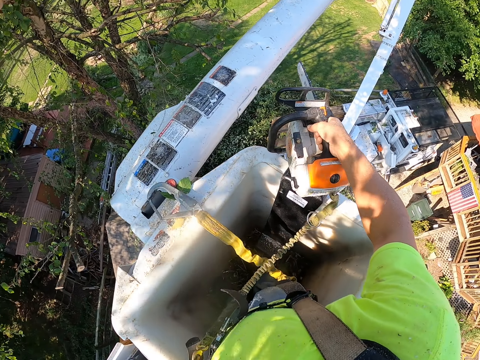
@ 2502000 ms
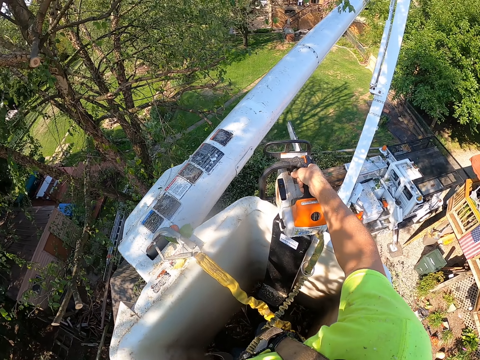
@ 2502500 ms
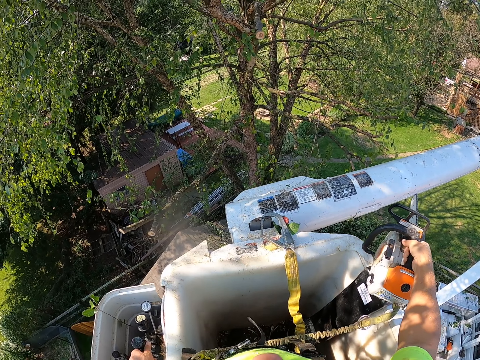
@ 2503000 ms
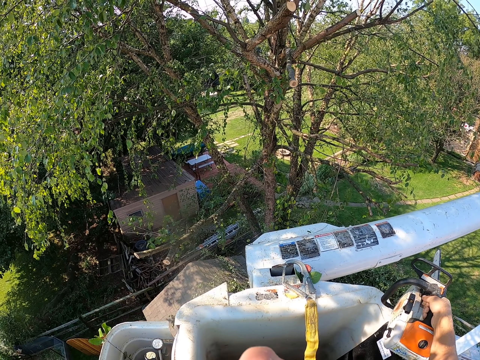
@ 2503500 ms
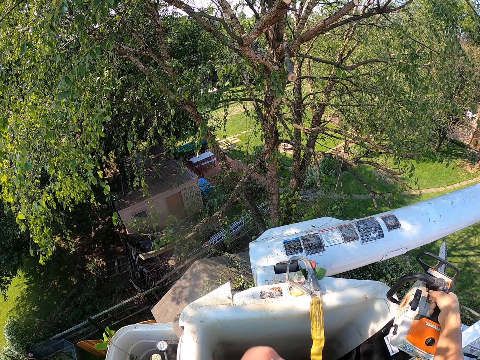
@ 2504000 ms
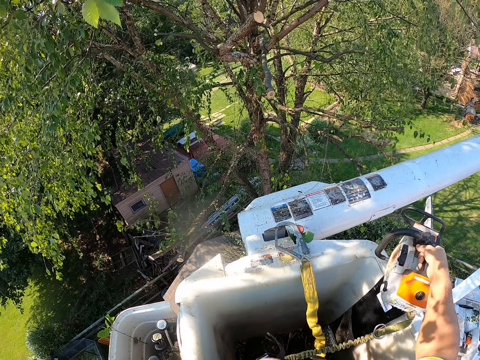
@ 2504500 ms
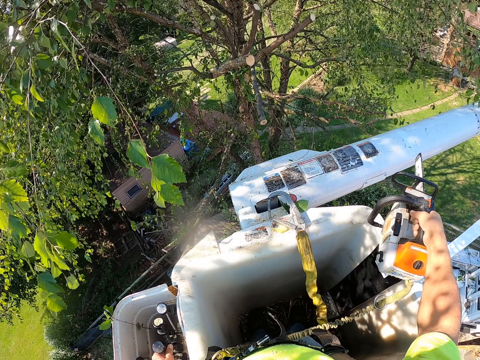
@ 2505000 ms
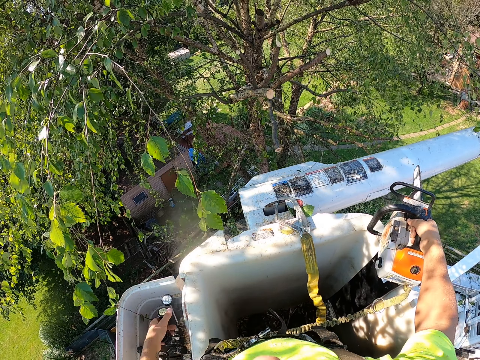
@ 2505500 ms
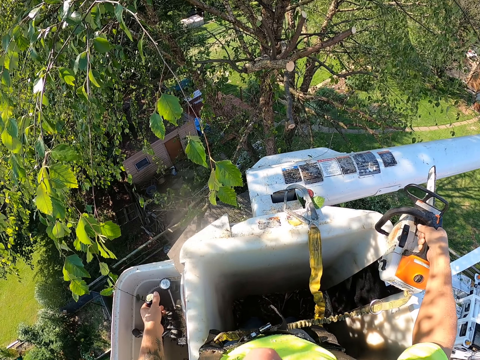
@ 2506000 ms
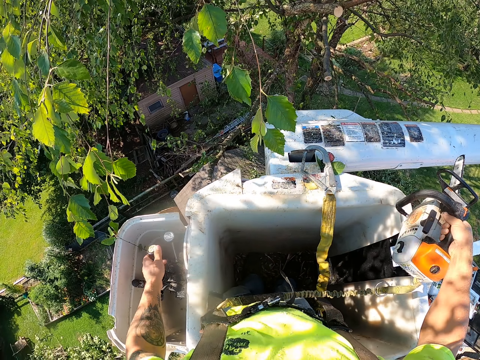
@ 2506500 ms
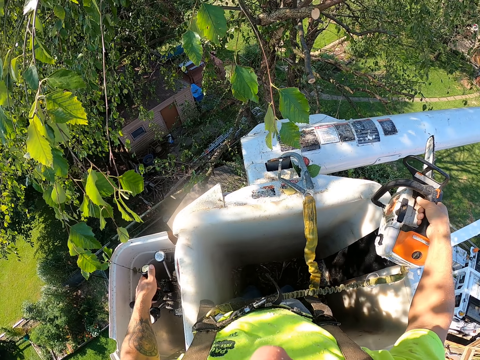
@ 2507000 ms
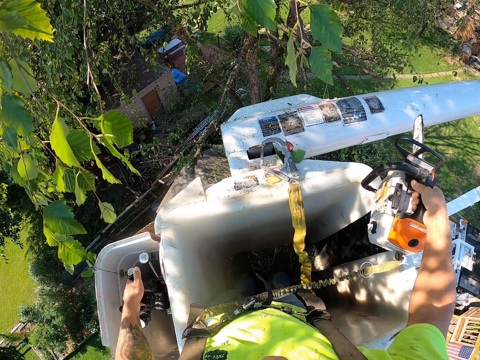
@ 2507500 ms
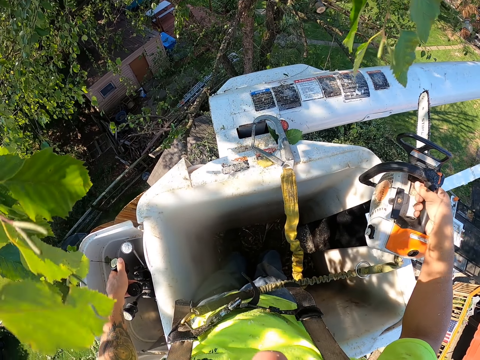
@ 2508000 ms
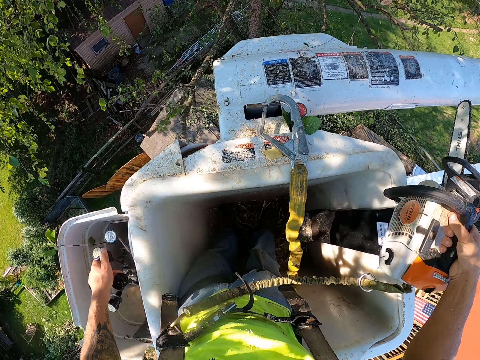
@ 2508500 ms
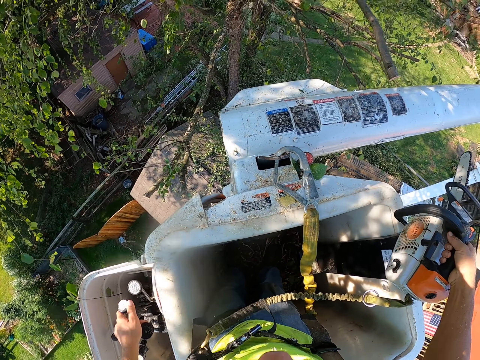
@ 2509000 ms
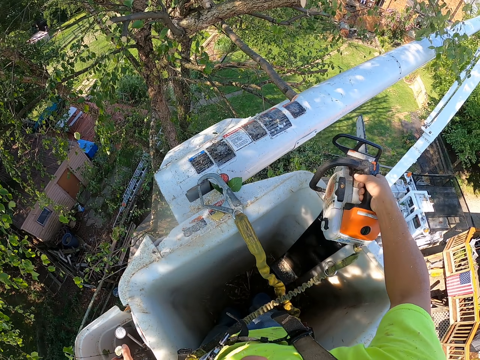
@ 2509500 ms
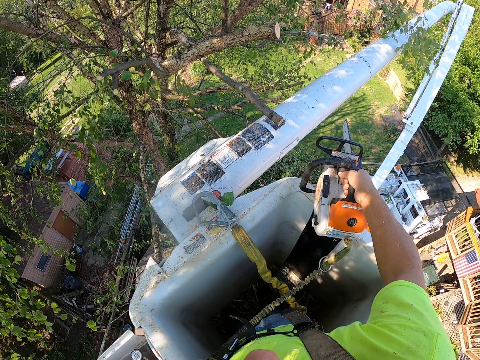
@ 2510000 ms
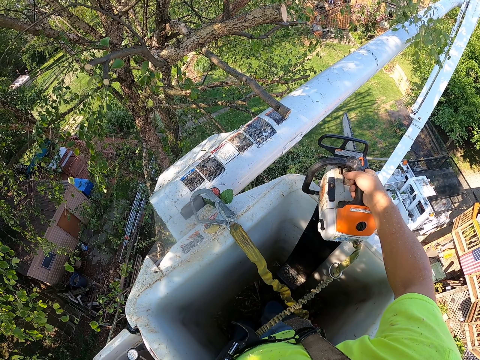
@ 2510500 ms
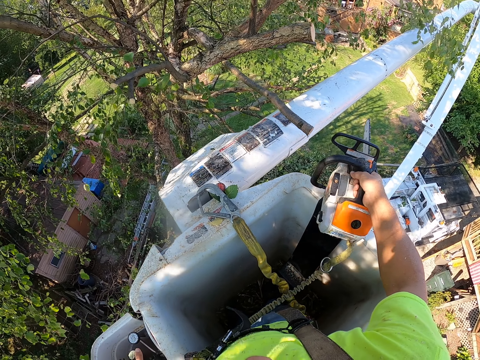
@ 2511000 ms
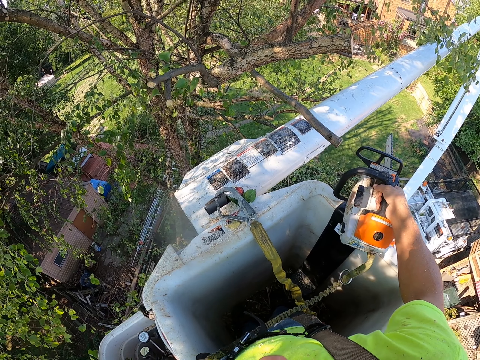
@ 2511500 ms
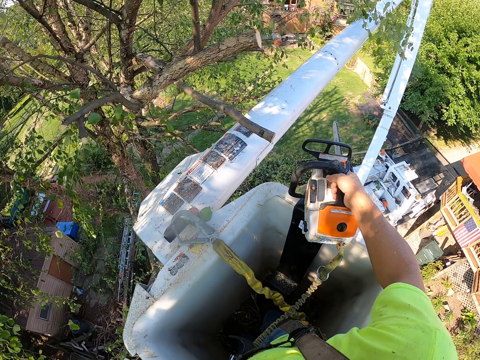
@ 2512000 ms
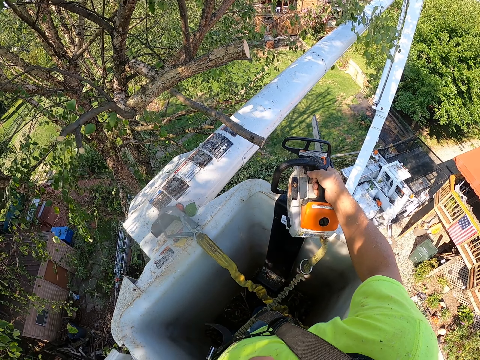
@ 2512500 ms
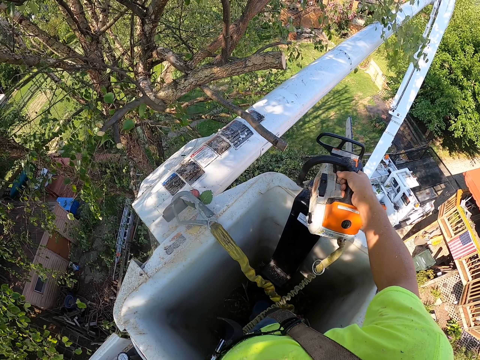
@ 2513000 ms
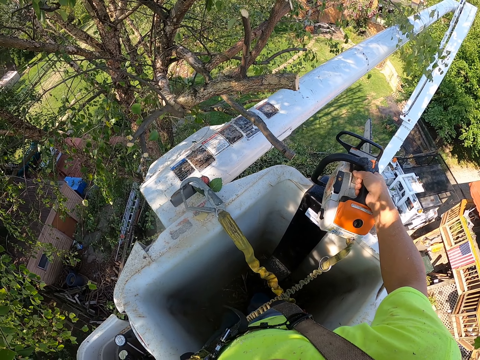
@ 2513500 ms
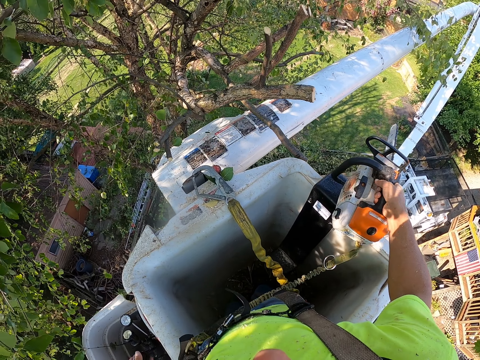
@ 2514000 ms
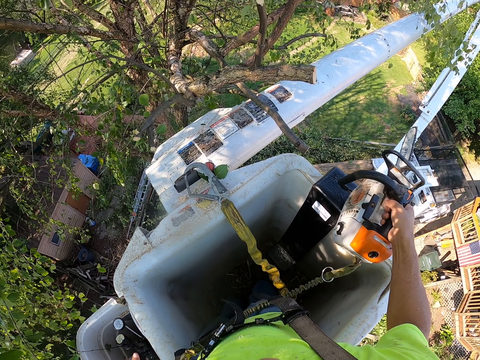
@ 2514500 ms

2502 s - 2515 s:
The camera wearer adjusts the crane.

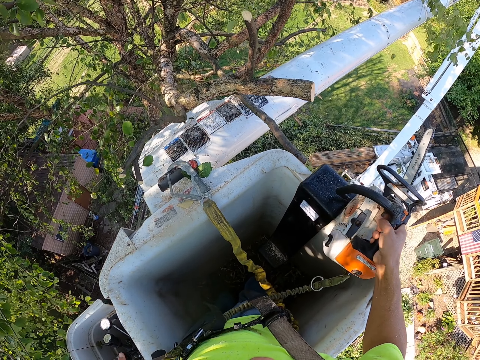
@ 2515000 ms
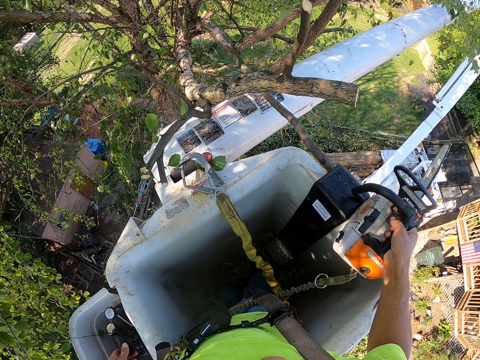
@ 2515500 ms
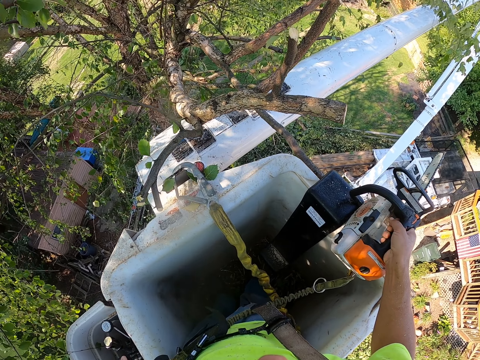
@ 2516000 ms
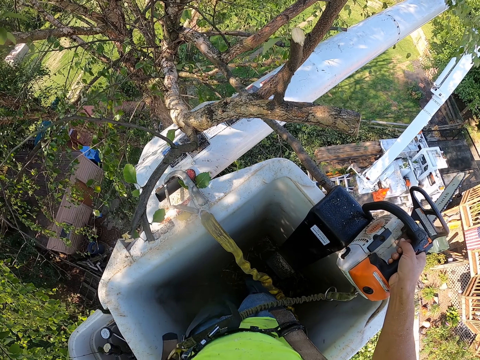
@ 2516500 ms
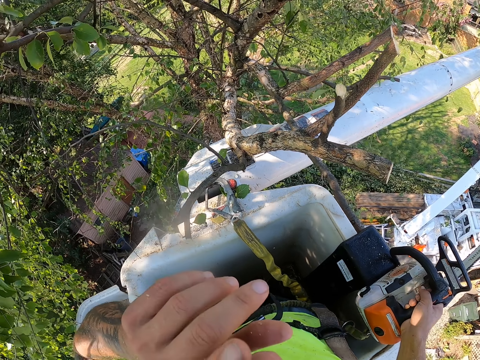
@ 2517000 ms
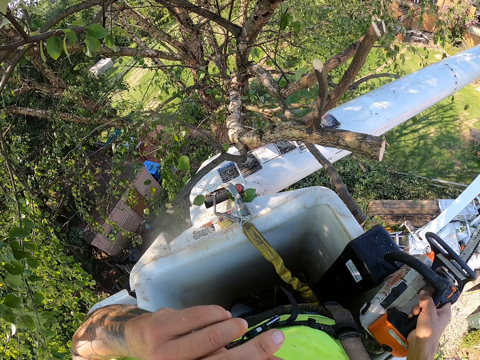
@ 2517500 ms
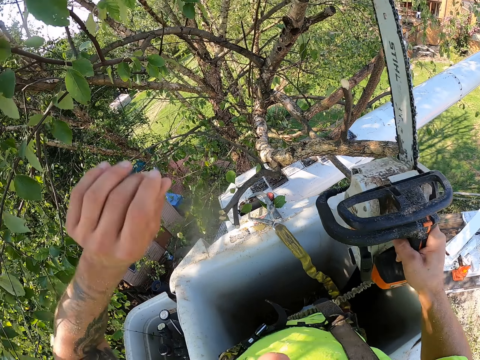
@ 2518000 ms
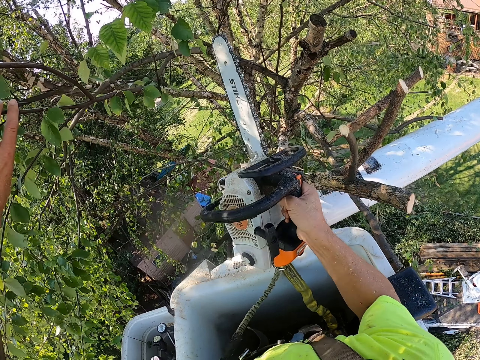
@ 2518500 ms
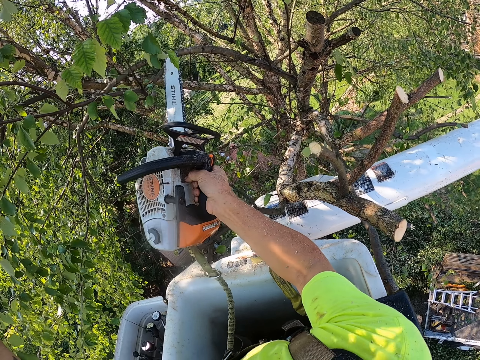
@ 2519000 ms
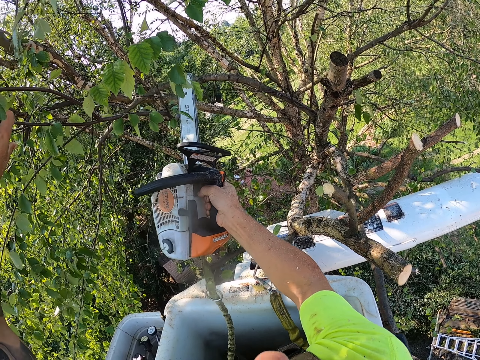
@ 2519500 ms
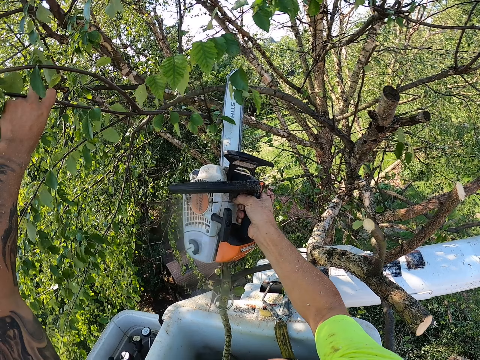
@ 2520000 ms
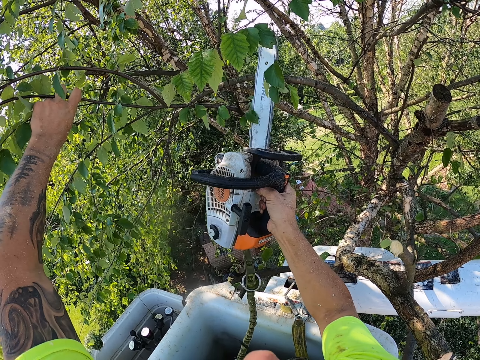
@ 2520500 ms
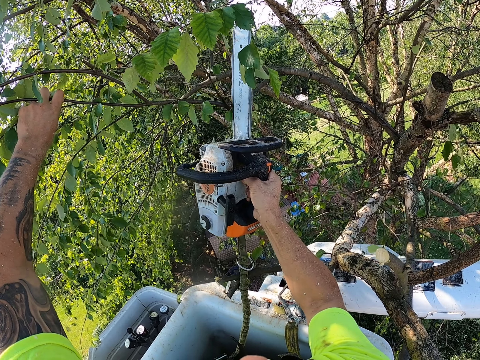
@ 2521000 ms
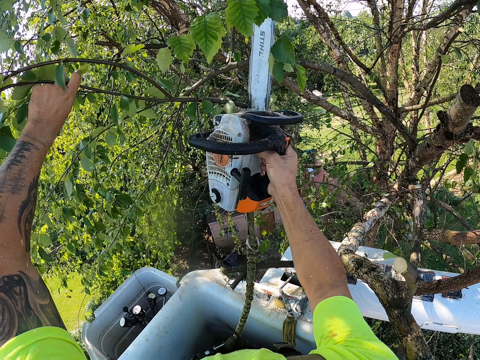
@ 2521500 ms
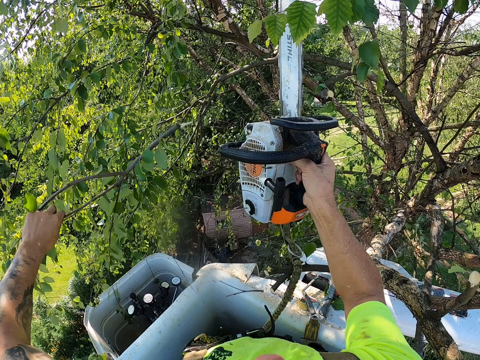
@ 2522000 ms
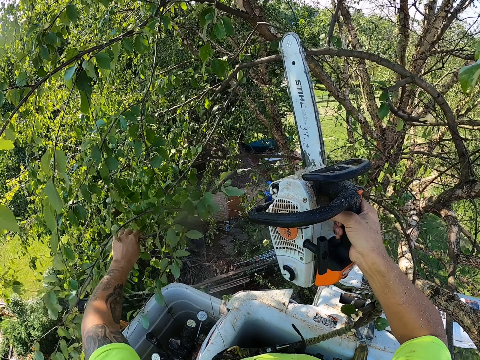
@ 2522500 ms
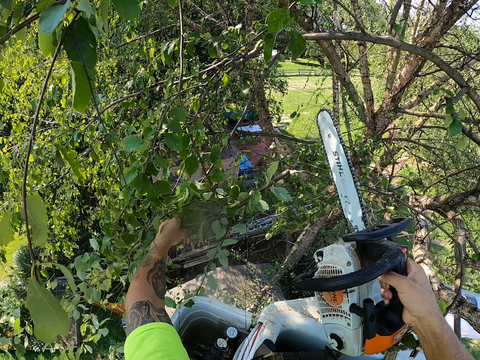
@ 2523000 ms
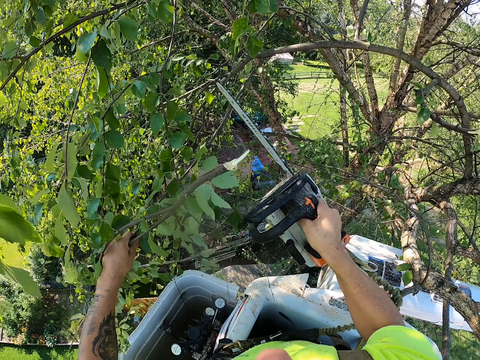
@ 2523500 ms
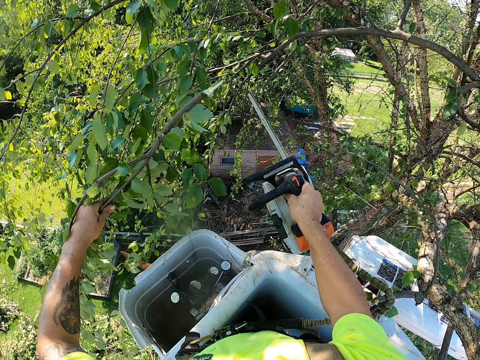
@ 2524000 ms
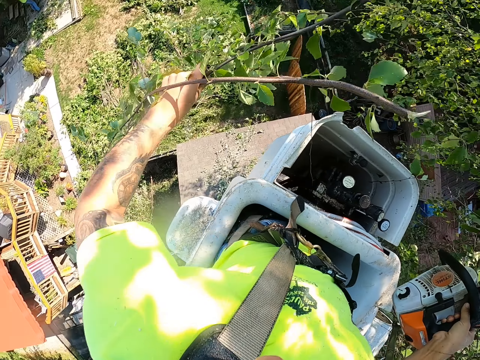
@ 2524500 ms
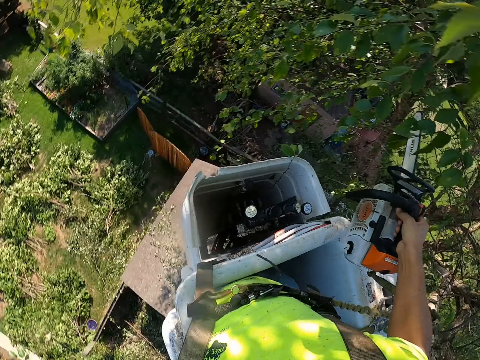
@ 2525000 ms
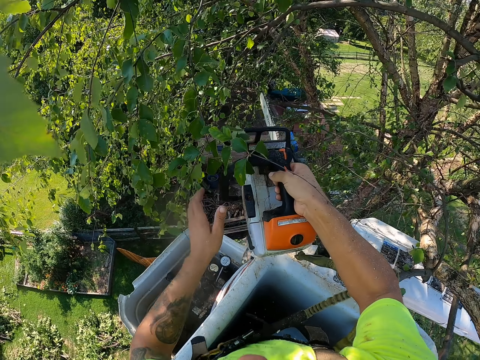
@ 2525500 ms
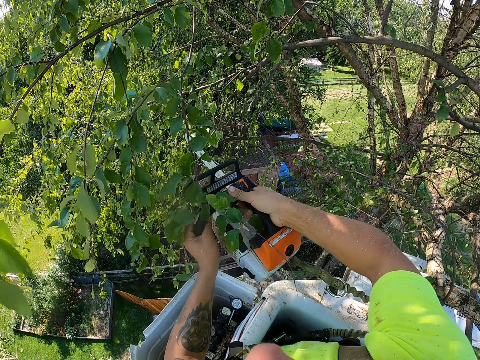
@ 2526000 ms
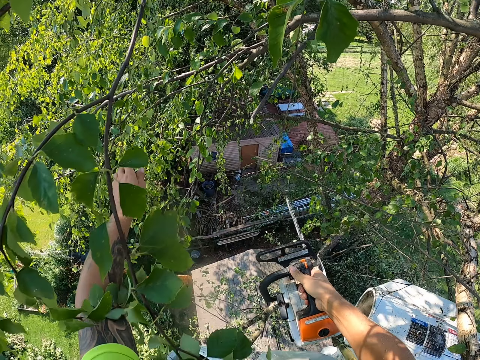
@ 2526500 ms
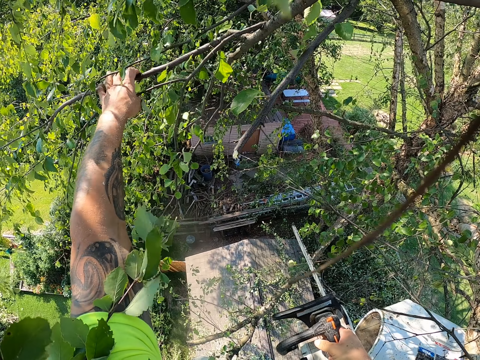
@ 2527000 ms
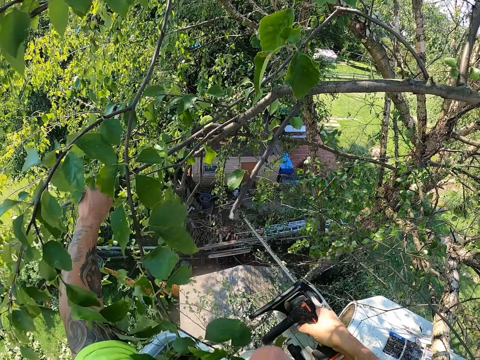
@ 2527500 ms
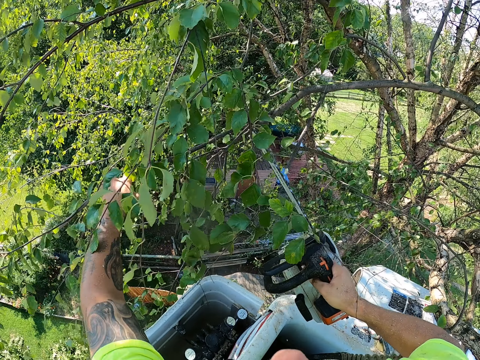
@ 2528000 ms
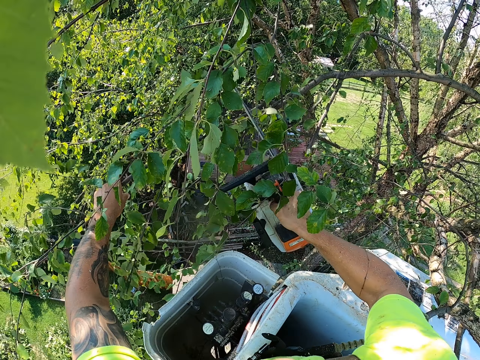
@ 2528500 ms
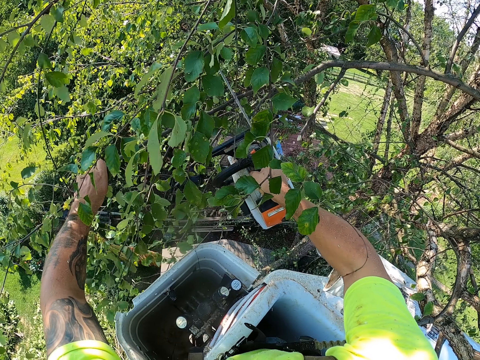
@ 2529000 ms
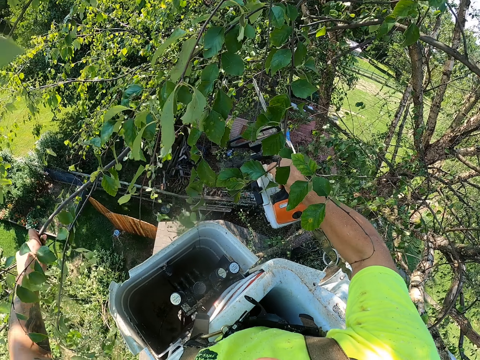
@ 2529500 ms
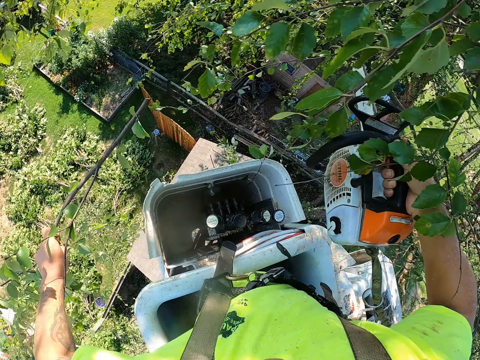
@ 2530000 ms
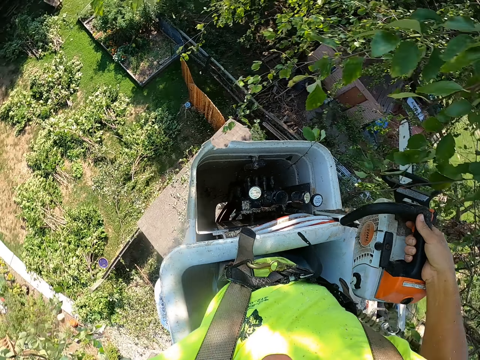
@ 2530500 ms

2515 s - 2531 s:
The camera wearer wipes his nose with his left hand. He touches the nose. He holds a tree branch on the tree with his left hand. He cuts the tree branch with the chainsaw in his right hand. He holds a tree branch on the tree with his left hand. He cuts the tree branch with the chainsaw in his right hand. He throws the tree branches in his left hand to the ground. He holds a tree branch on the tree with his left hand. He cuts the tree branch with the chainsaw in his right hand. He throws the tree branch in his left hand to the ground.
